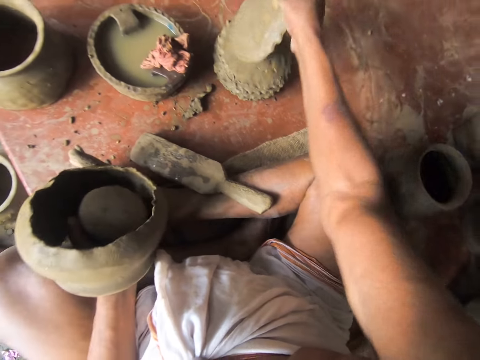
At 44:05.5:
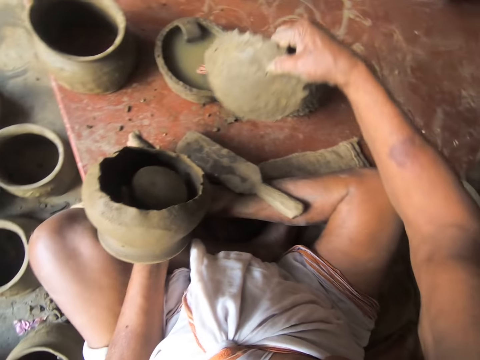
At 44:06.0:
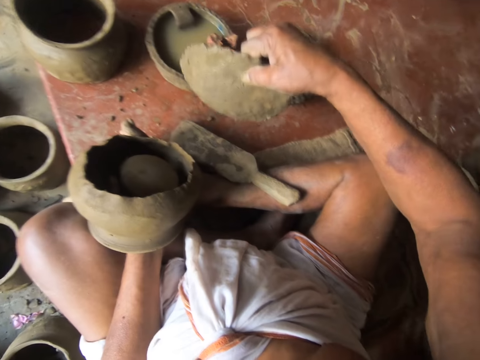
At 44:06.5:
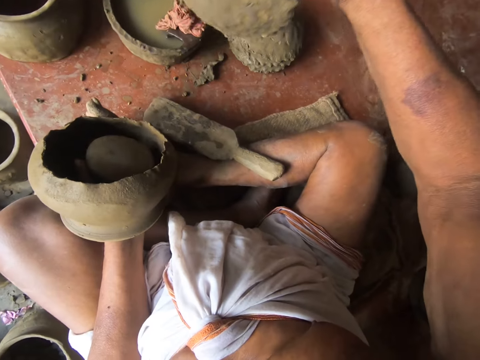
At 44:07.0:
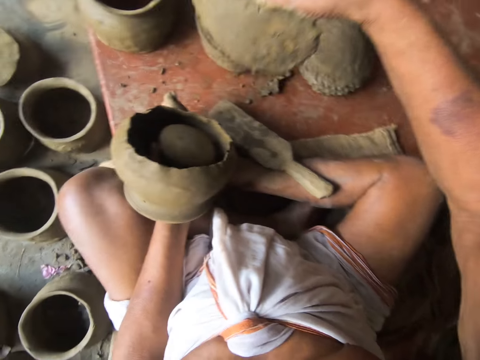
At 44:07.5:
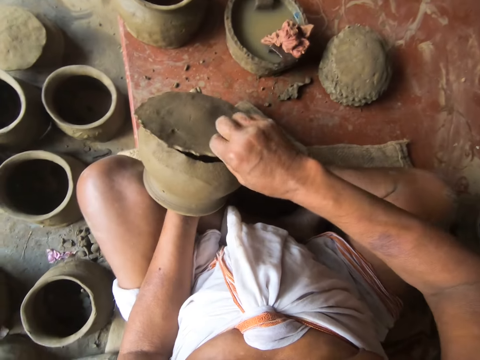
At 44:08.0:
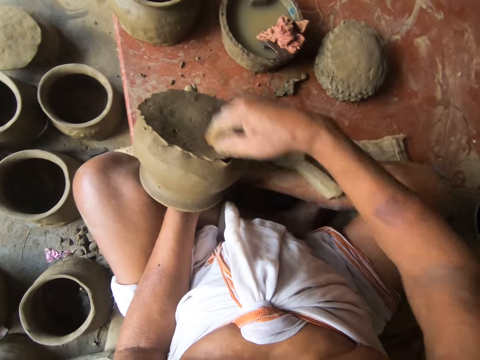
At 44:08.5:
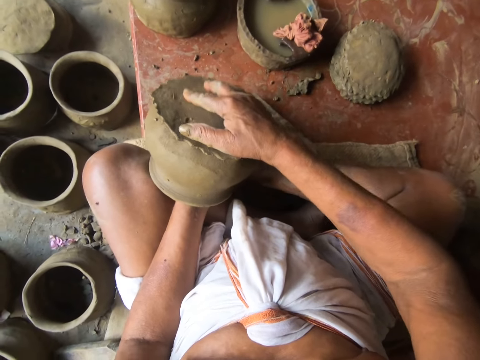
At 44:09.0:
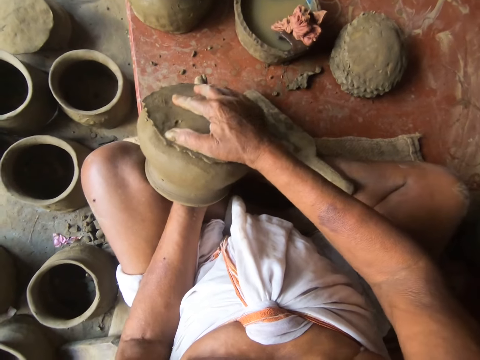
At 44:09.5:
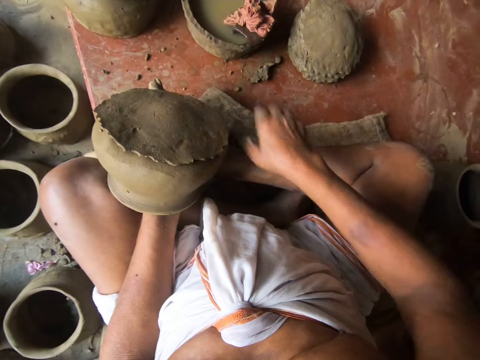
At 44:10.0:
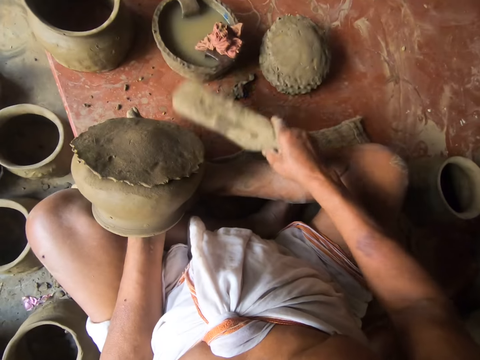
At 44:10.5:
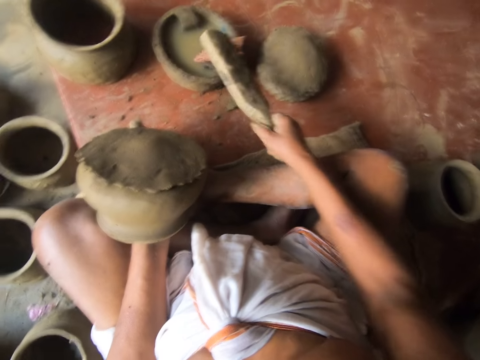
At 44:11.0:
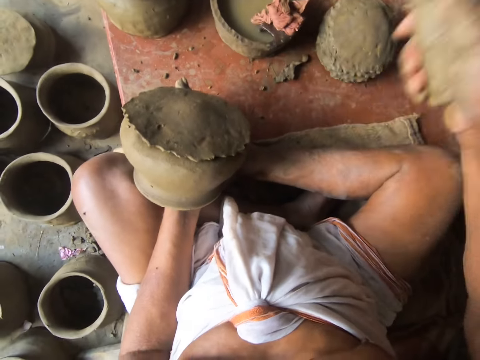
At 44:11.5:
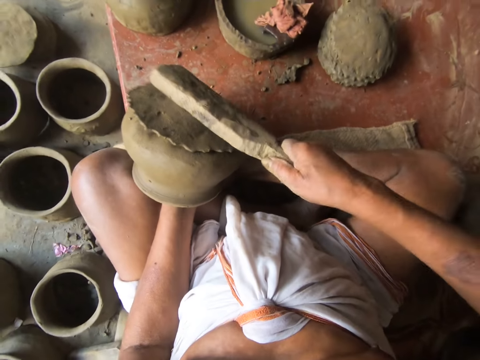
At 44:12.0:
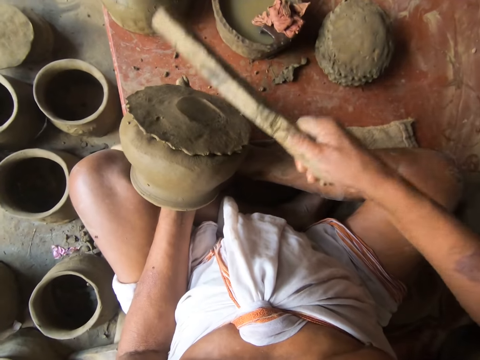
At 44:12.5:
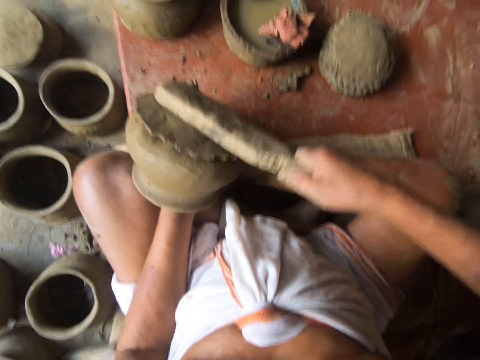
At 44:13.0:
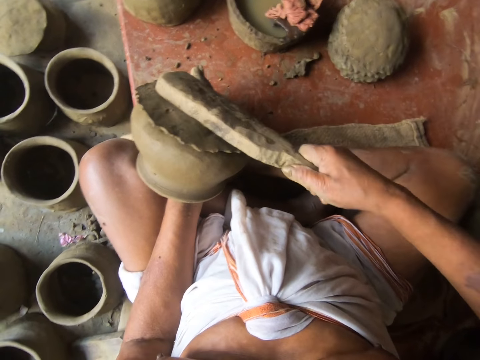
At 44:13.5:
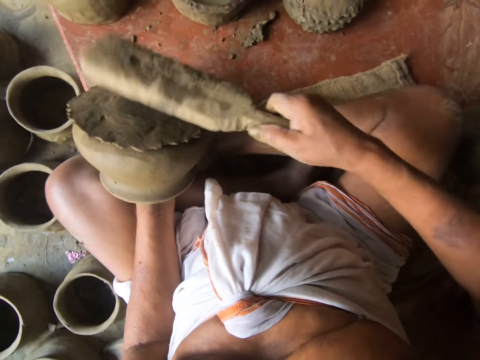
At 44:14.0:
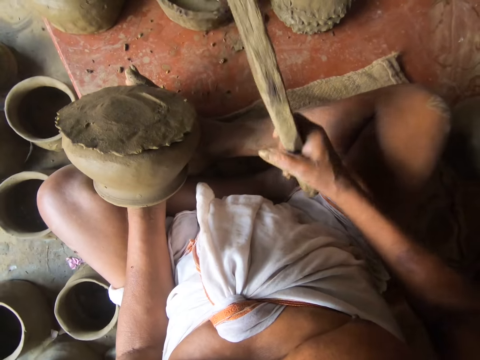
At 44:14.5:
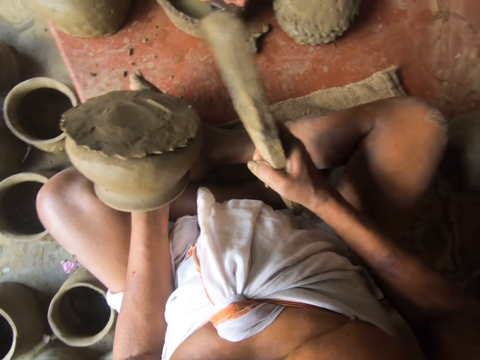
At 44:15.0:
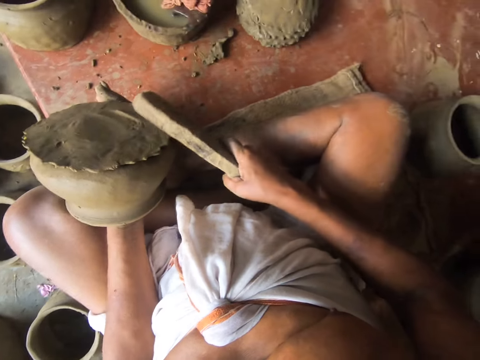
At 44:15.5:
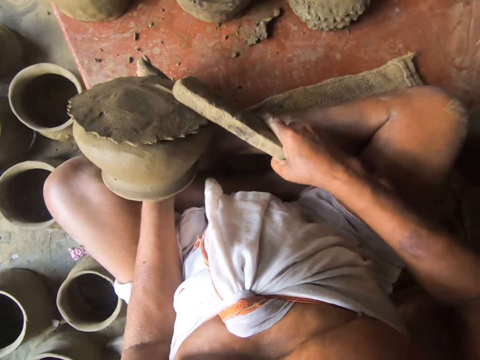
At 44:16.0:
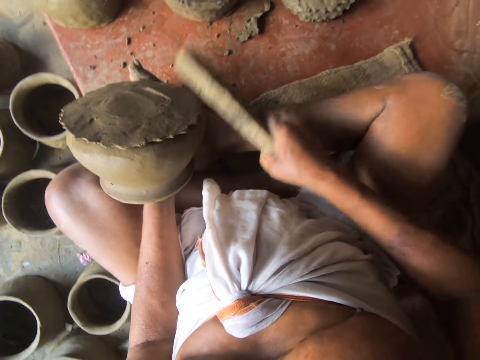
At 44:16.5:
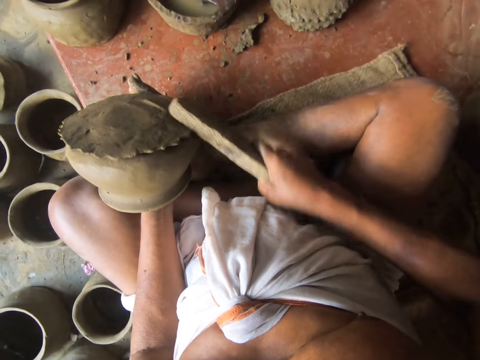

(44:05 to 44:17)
The camera wearer picks a piece of clay. They place the clay on the bottom of a pot. They adjust the clay. They pick a piece of wood. They tap the wood on a piece of cloth. They lift the wood. They hit the bottom of the clay pot with the wood. They adjust the clay. They hit the bottom of the clay pot with the wood. They adjust the wood.

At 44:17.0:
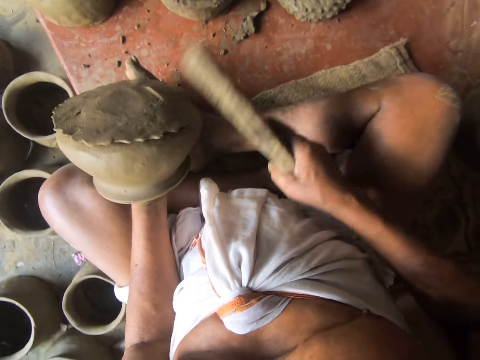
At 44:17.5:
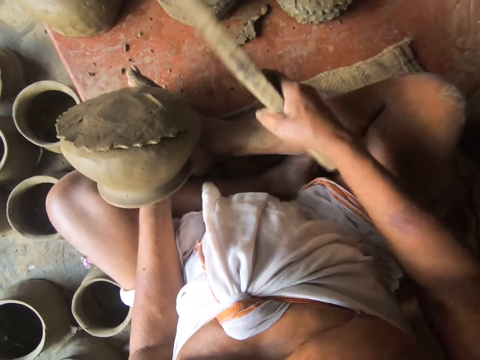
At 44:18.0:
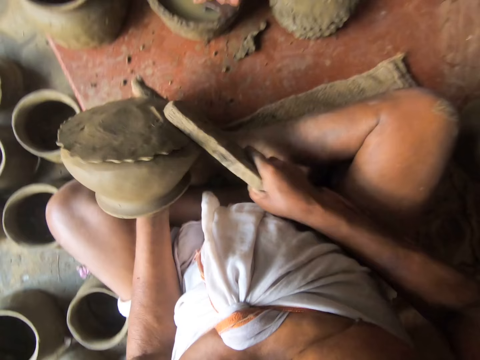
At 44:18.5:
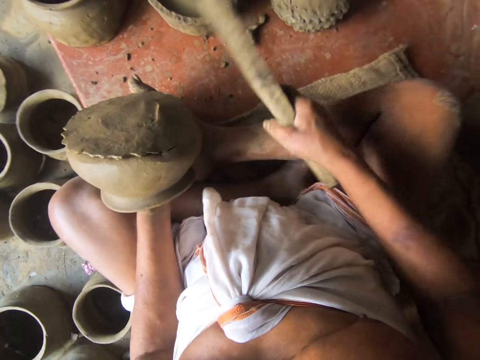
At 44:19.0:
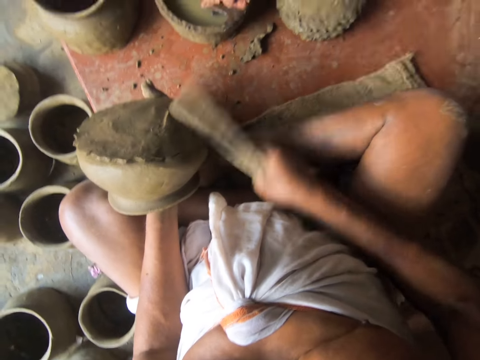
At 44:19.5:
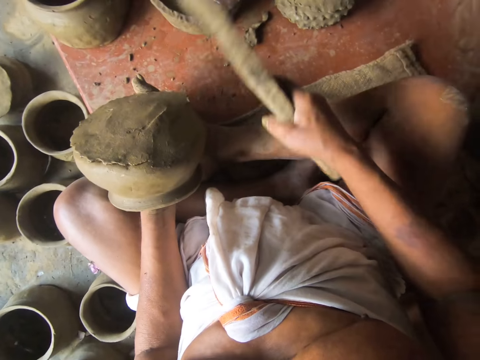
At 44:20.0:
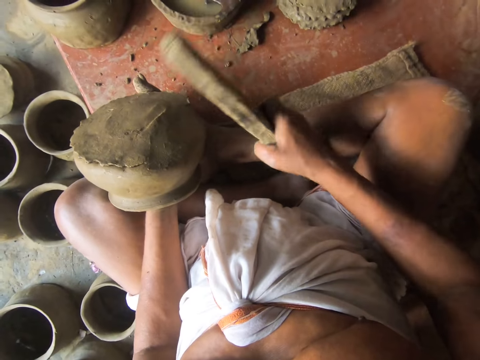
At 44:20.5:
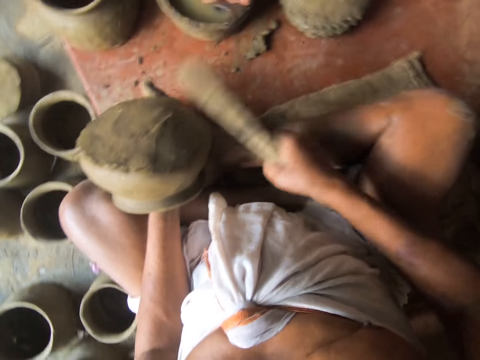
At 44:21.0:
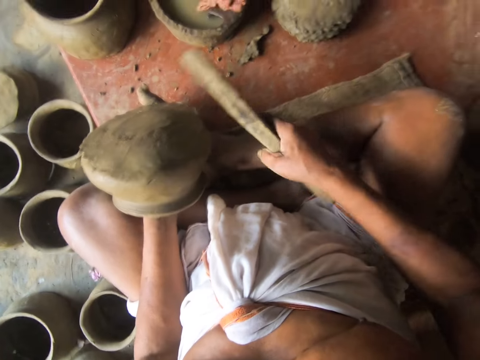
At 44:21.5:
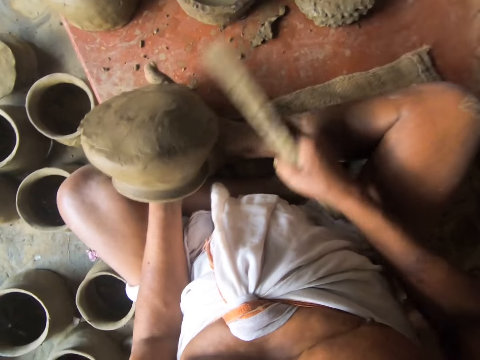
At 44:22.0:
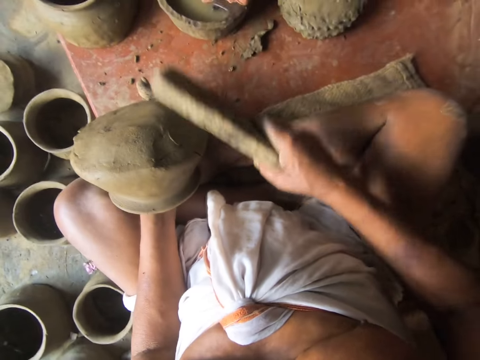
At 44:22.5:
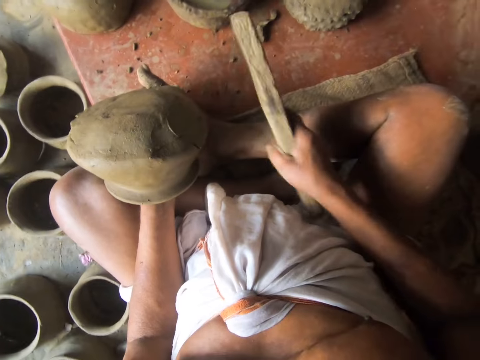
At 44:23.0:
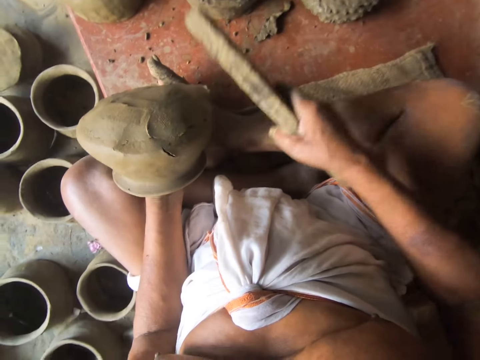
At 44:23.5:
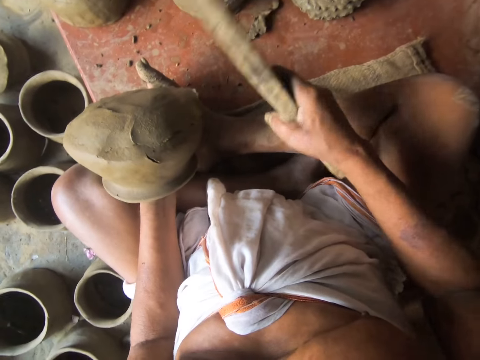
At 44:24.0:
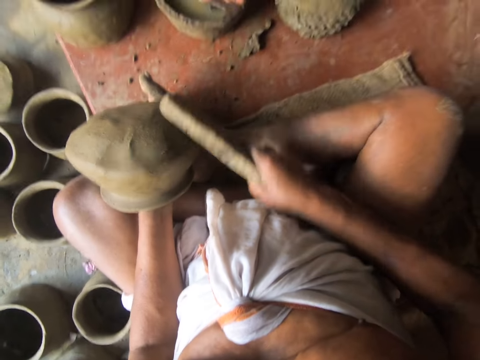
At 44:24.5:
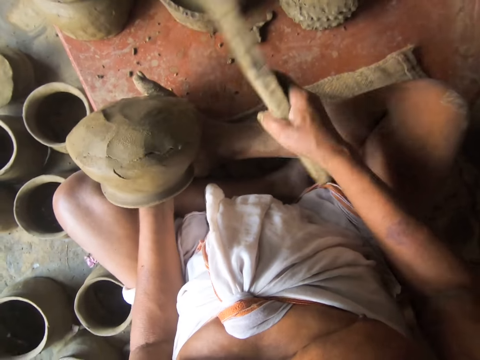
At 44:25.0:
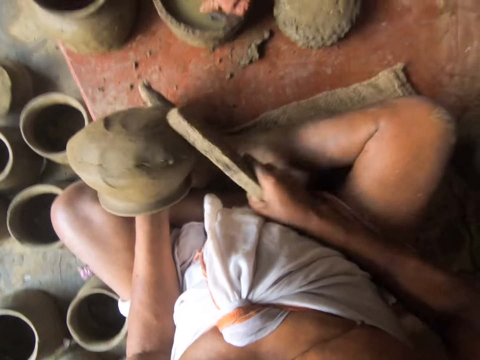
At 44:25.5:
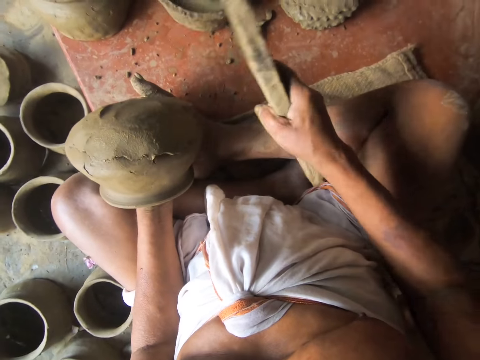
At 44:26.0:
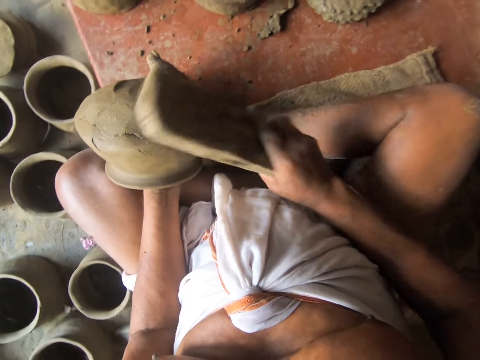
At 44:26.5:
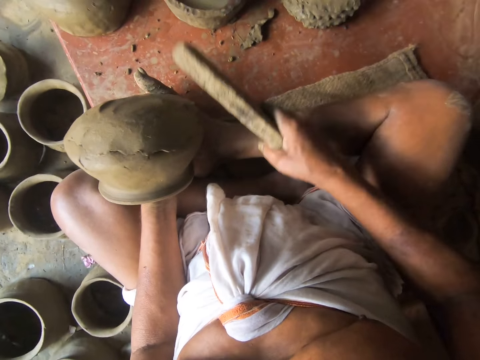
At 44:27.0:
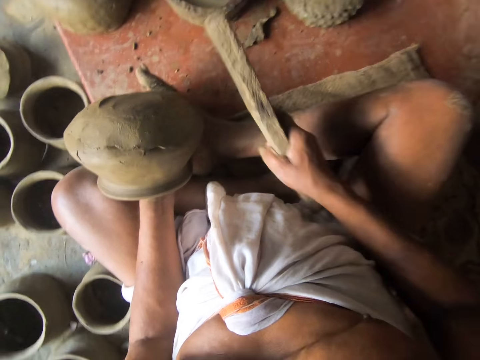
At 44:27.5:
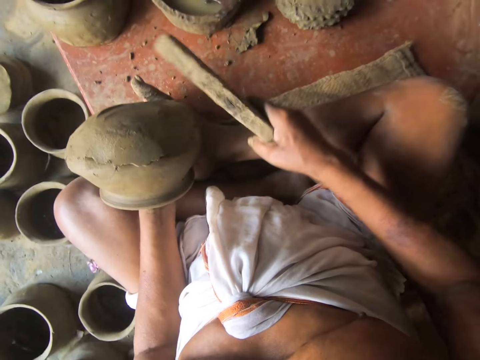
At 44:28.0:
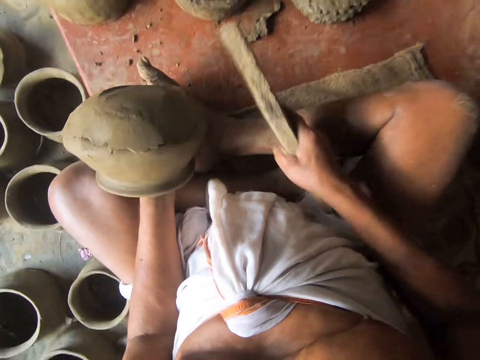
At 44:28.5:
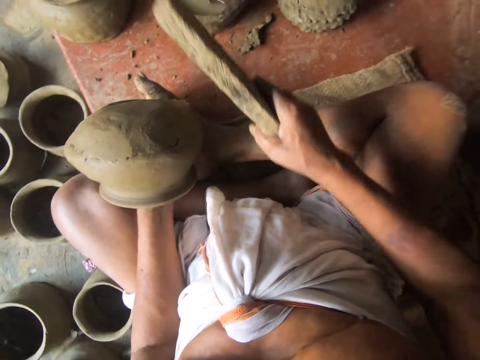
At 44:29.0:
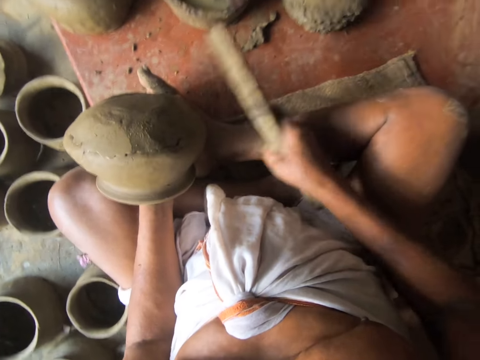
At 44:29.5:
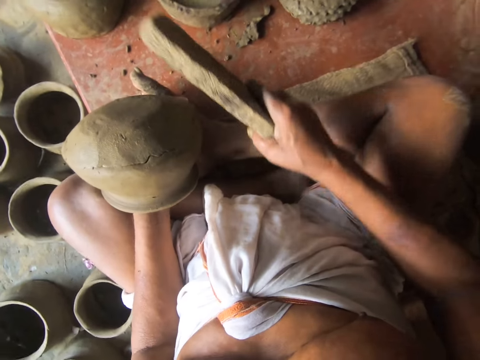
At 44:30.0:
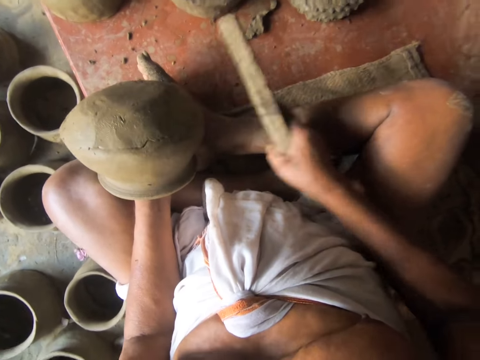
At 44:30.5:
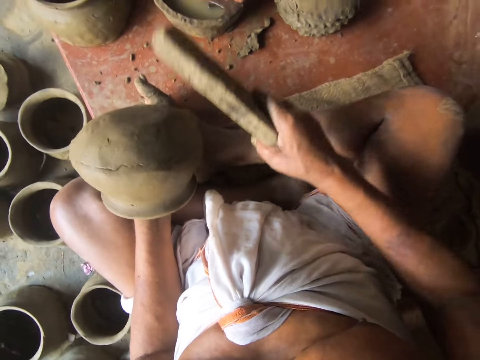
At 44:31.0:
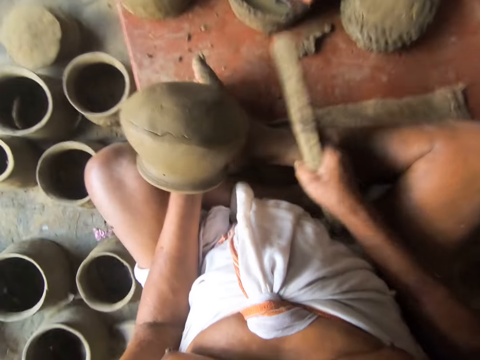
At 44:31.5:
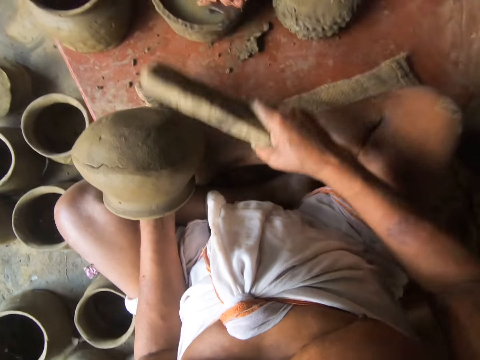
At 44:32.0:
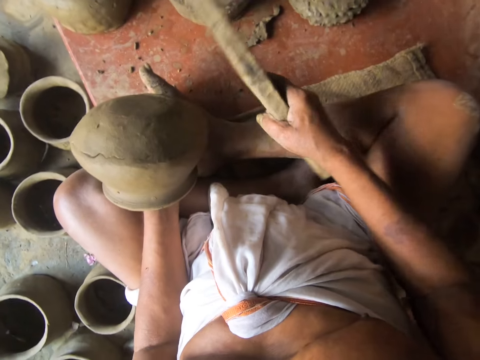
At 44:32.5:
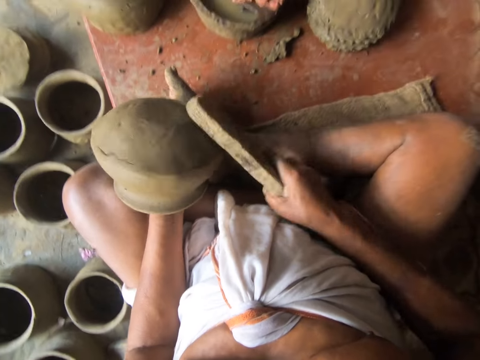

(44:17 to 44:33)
The camera wearer molds the bottom of a clay pot. They adjust the clay pot. They mold the bottom of the clay pot. They stop. They mold the bottom of the clay pot with a piece of wood. They adjust the clay pot. They mold the bottom of the clay pot with the wood.
